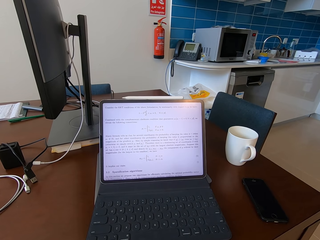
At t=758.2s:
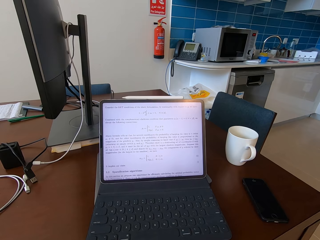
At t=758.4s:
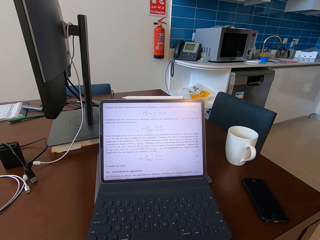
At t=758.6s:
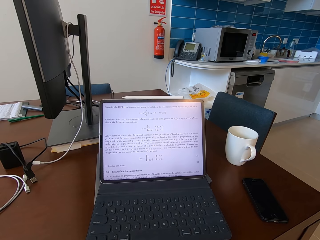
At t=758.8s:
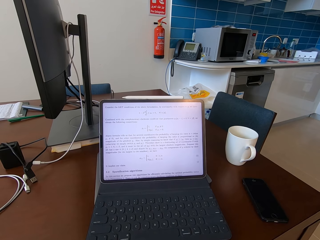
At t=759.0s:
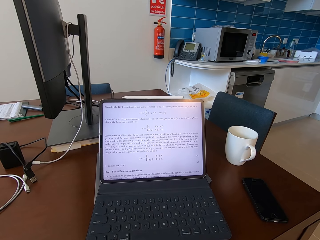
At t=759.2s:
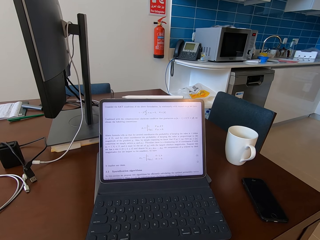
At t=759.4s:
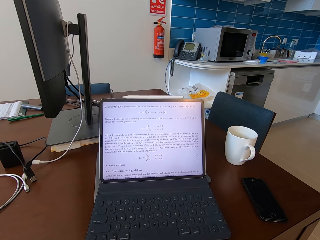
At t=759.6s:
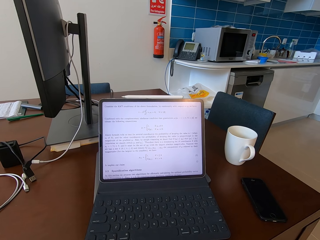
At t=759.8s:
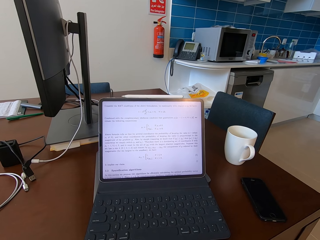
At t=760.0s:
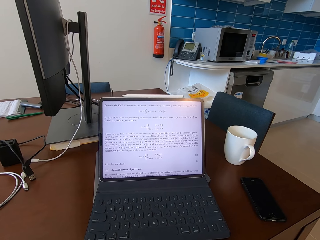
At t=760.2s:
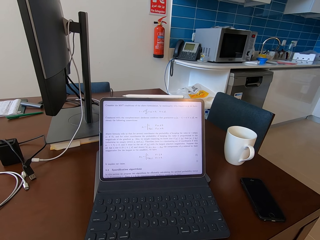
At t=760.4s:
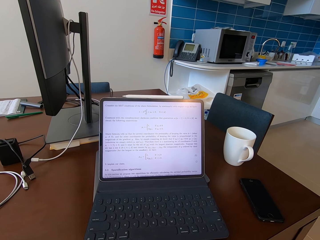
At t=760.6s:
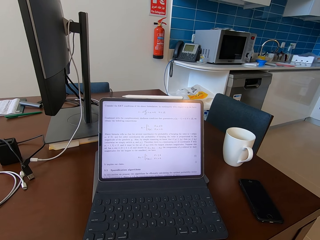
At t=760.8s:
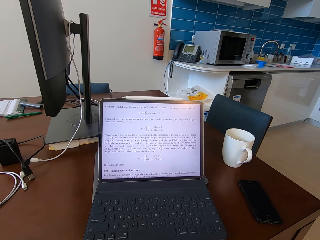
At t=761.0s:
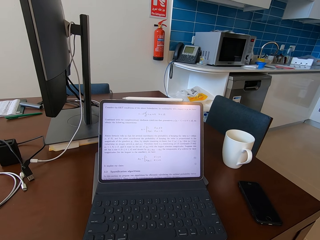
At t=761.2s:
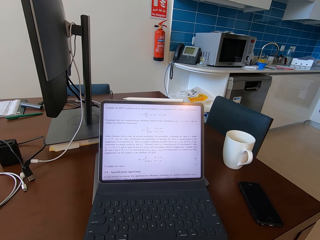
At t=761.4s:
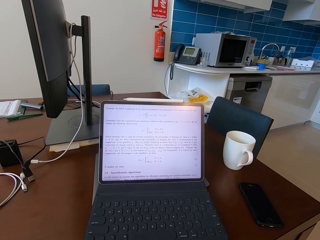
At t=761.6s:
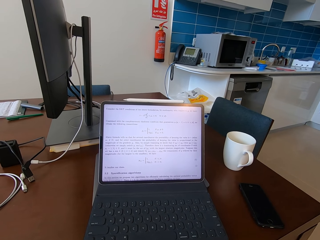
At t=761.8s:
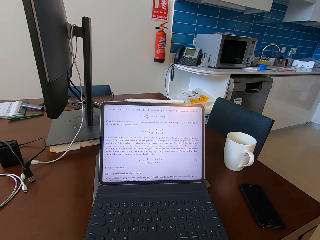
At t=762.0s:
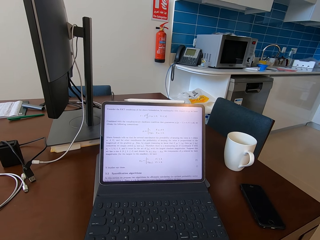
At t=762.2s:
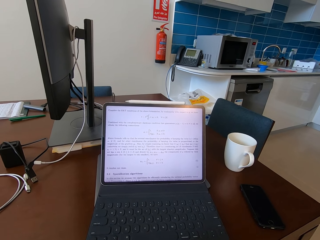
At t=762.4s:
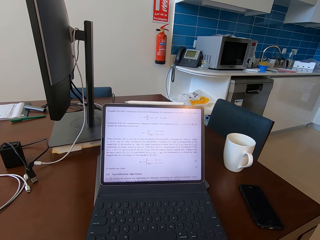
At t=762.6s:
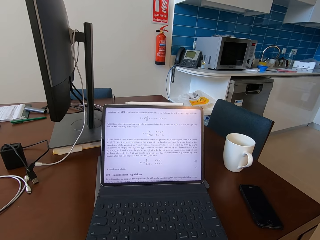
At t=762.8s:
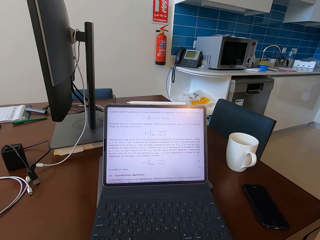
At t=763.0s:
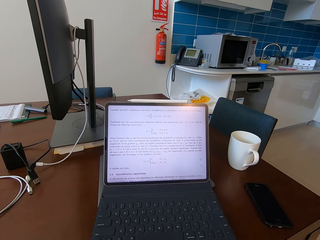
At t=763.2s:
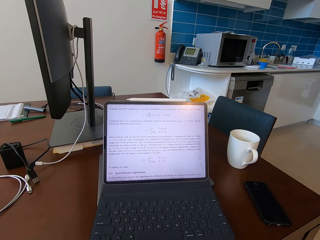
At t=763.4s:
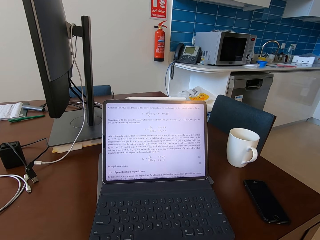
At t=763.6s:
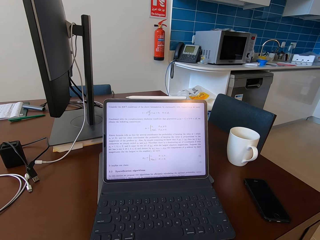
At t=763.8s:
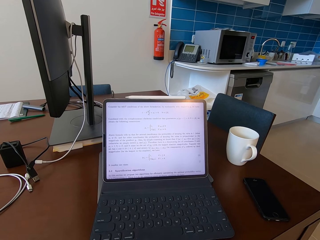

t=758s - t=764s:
The camera wearer stares at the laptop.

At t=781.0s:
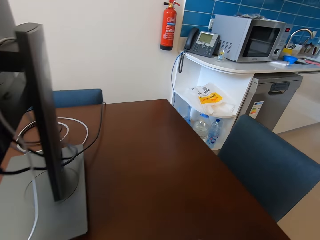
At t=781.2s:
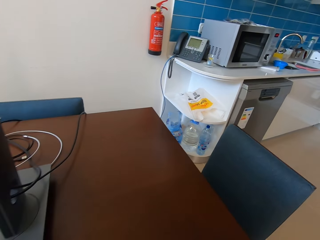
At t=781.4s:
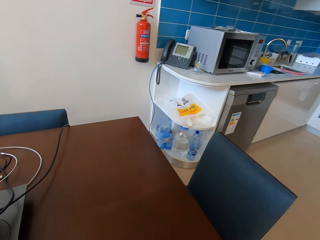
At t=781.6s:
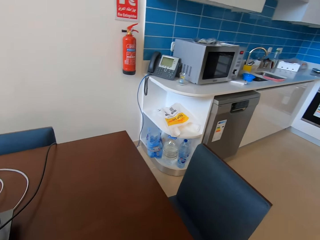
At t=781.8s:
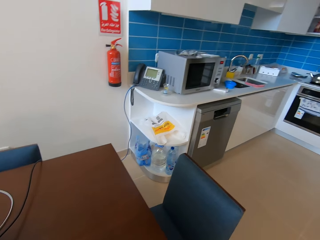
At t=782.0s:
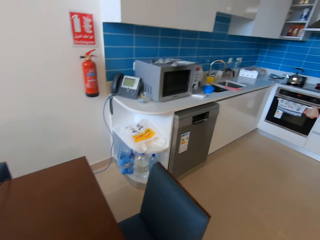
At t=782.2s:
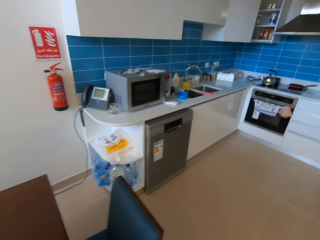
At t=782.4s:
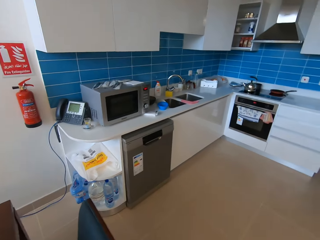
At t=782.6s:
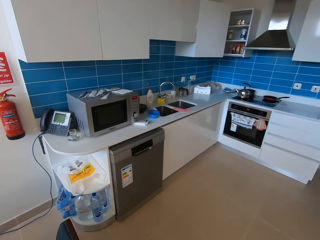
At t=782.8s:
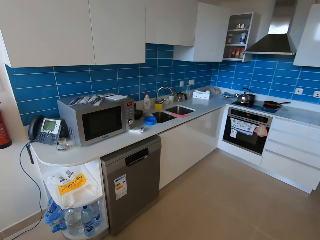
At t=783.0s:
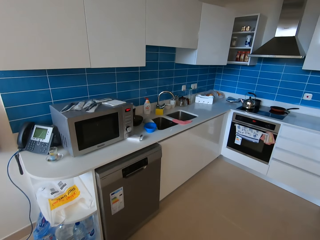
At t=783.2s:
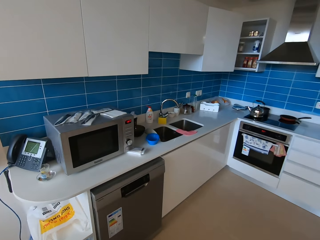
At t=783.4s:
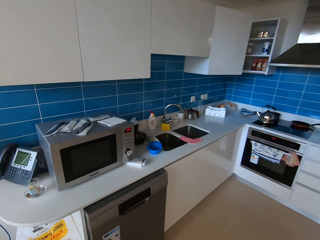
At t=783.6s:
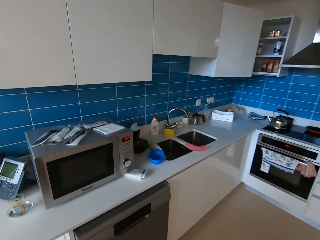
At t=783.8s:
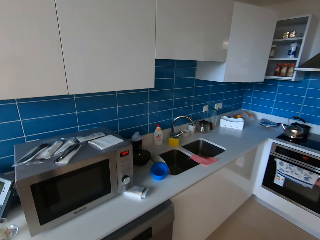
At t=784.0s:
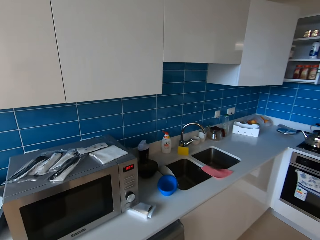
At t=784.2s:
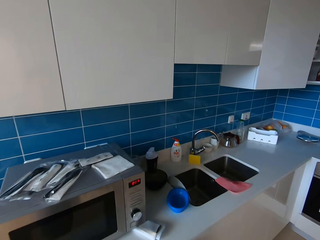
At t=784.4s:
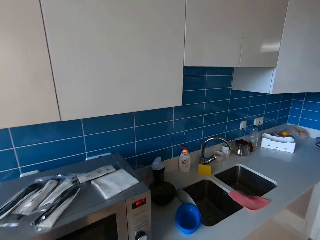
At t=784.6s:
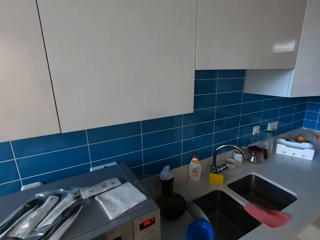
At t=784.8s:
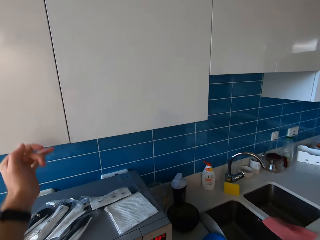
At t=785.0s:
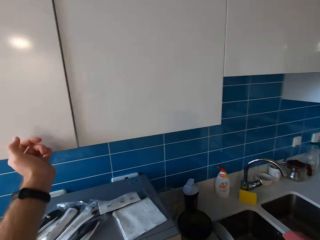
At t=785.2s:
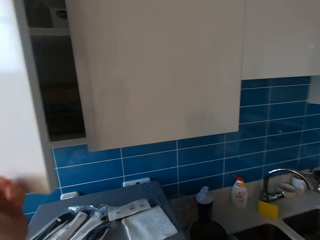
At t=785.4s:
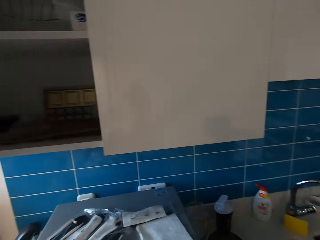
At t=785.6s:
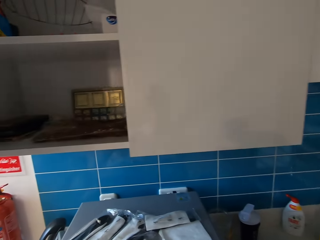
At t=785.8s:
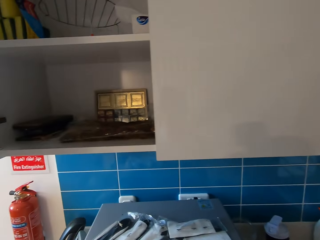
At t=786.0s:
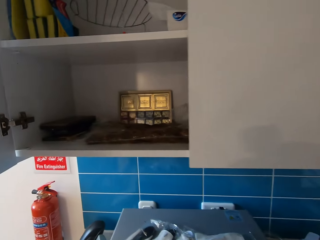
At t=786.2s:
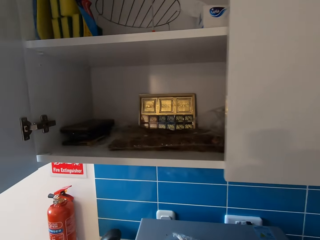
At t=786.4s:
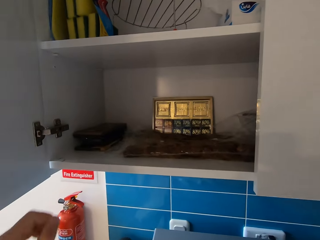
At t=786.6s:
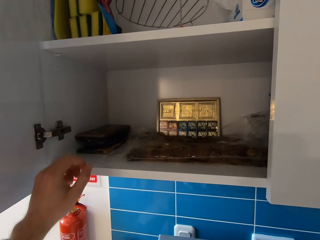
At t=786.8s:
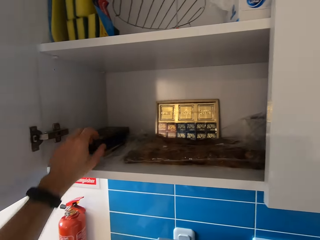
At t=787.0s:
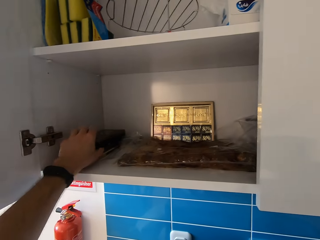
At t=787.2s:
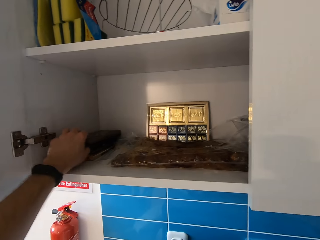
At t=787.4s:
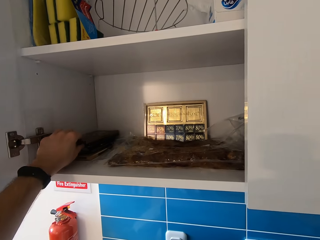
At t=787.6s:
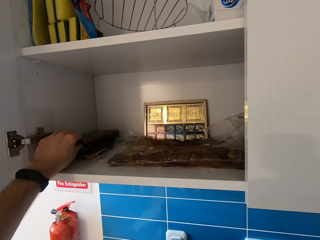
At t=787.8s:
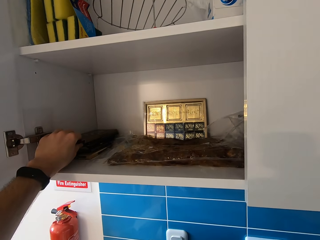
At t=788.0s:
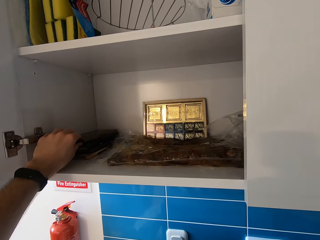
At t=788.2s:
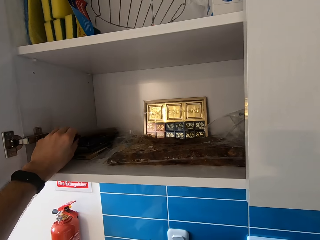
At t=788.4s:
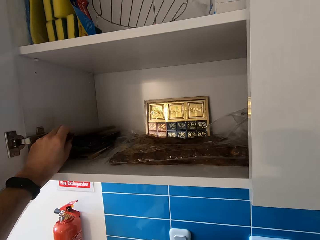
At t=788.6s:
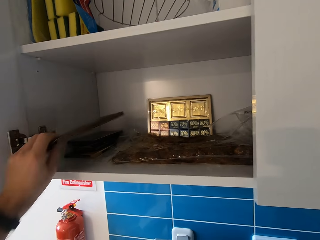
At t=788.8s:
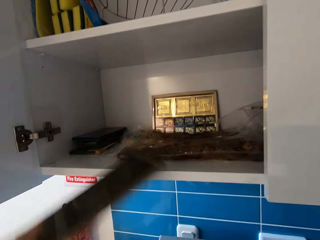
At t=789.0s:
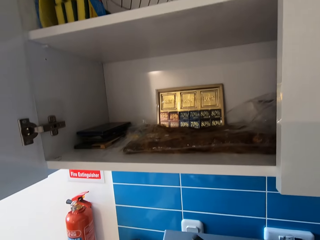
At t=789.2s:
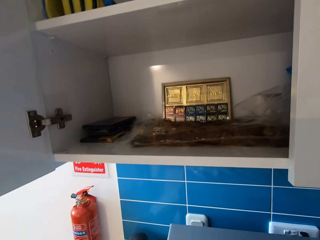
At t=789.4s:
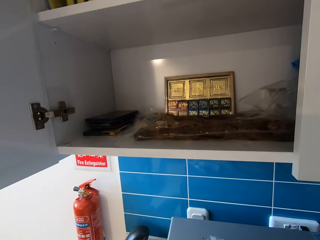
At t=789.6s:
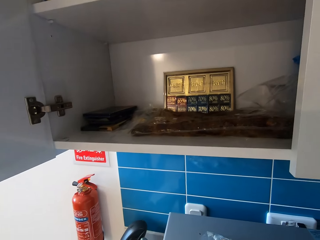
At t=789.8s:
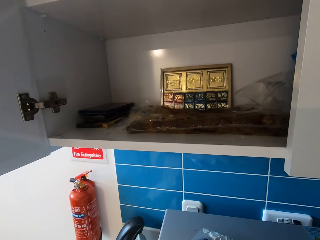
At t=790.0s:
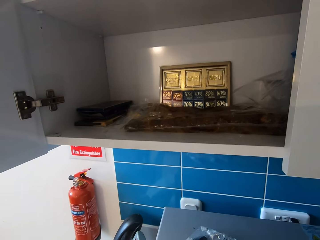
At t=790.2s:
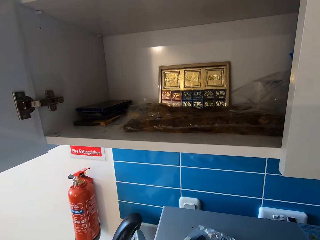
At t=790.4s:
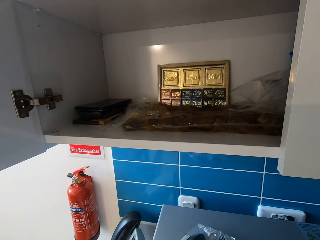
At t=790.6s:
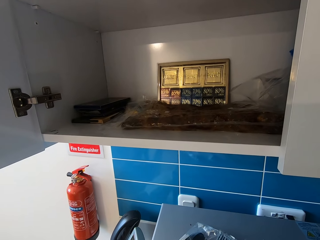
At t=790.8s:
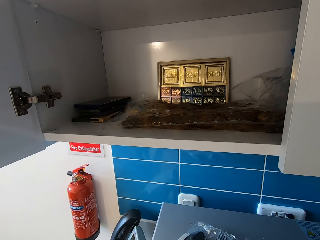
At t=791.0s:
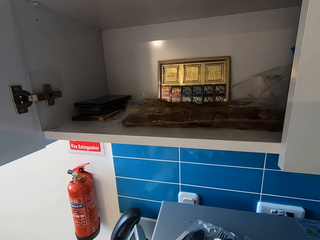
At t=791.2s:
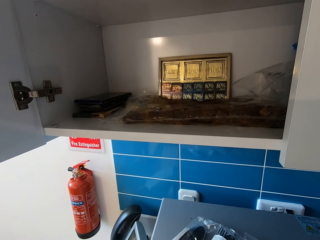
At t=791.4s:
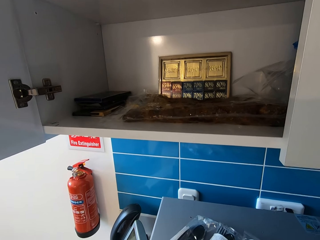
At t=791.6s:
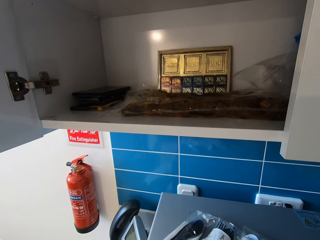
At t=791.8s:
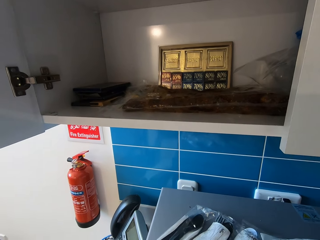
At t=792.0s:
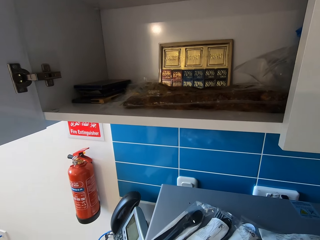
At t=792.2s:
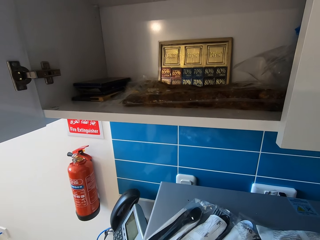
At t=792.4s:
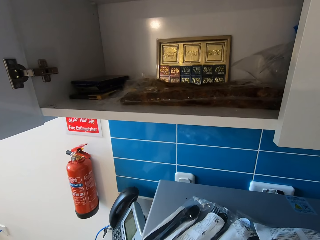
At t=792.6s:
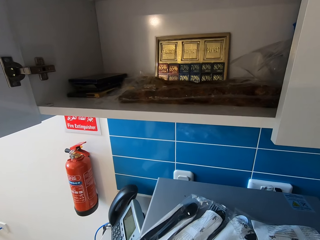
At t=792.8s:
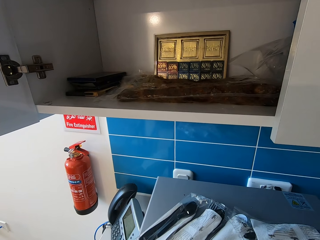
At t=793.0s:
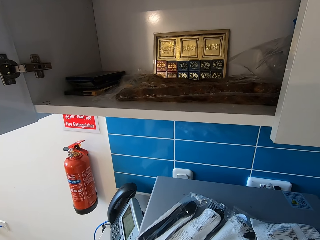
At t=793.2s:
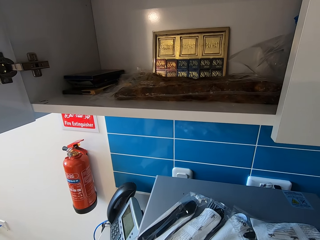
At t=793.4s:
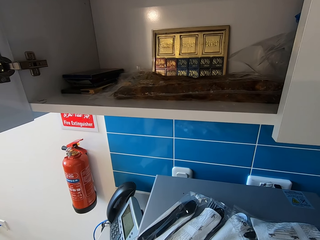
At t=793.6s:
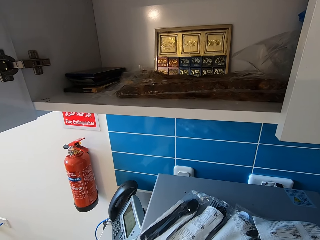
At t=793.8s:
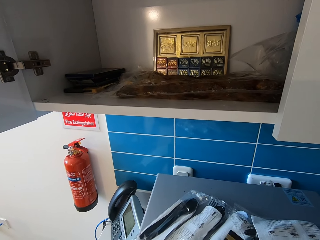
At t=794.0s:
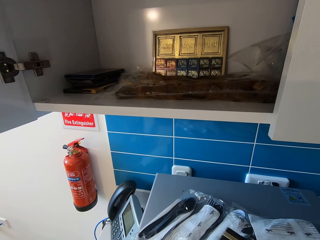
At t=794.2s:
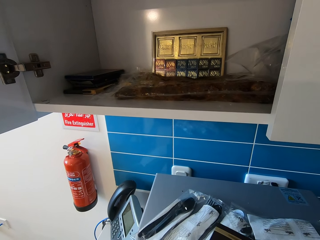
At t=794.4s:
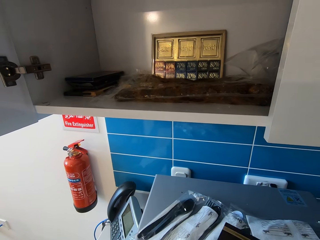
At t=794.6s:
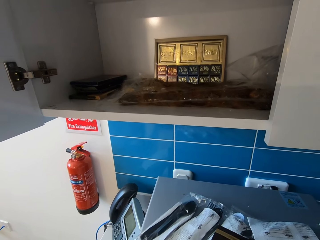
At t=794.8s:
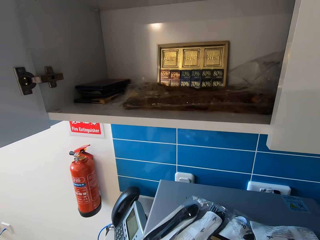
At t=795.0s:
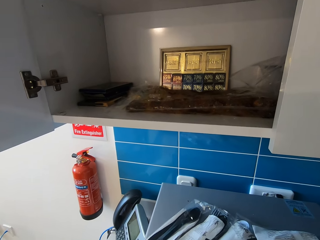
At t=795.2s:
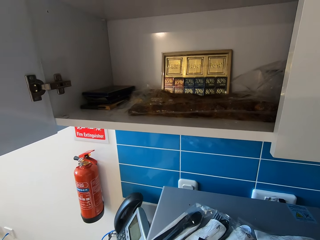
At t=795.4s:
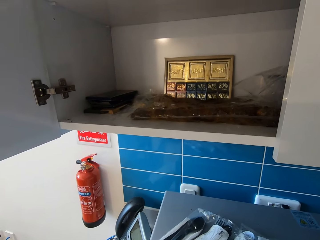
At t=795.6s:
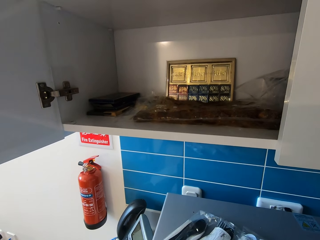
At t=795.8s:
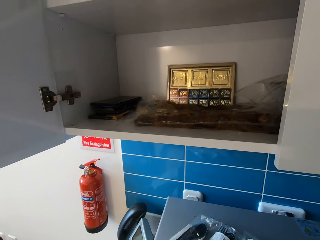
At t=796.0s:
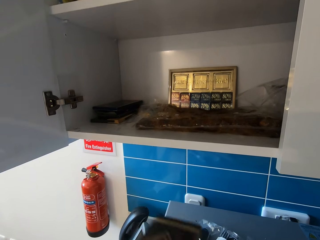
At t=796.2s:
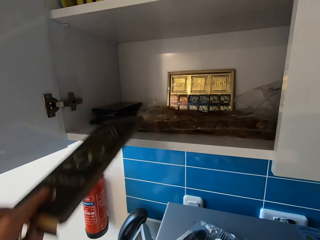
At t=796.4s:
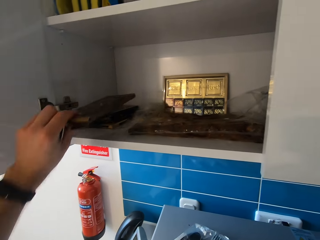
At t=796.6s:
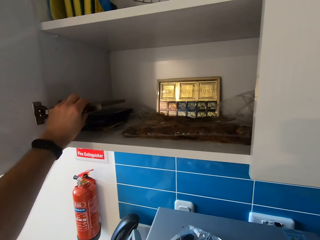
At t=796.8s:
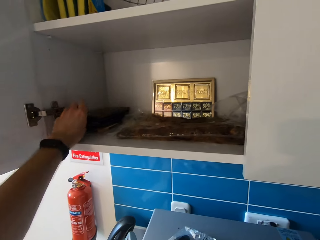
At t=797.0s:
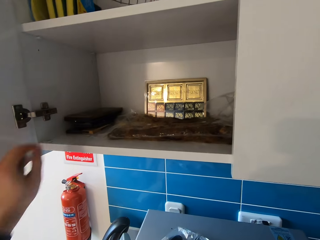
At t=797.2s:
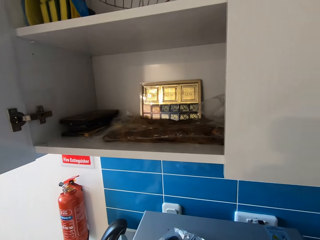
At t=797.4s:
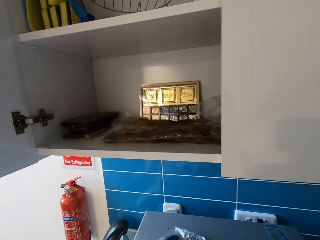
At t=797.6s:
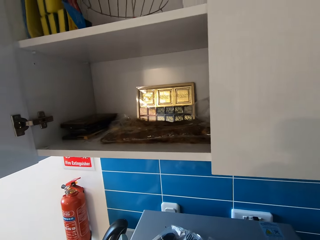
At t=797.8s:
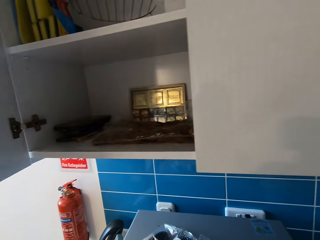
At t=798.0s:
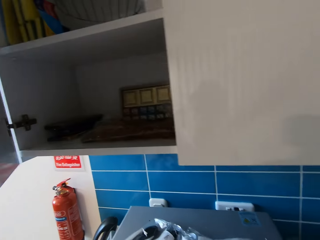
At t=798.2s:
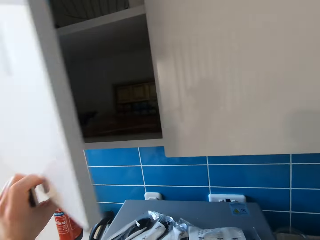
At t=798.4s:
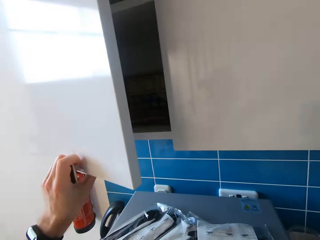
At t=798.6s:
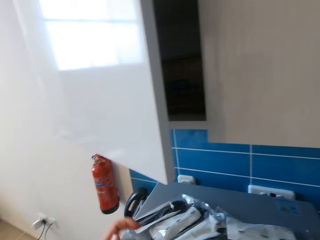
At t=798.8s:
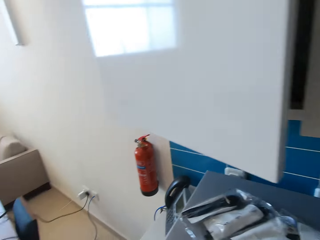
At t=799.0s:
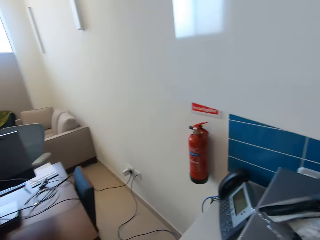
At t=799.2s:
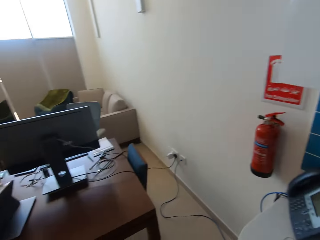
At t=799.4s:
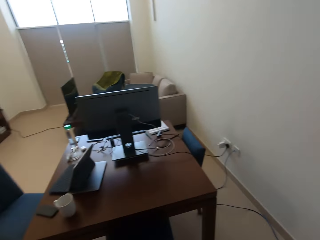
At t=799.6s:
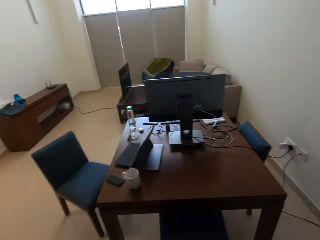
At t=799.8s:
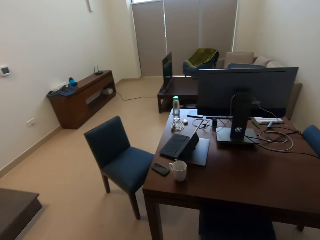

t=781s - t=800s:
The camera wearer stands from his seat. He walks towards the pantry area. He opens the kitchen cabinet. He takes out a packet of something from the cabinet. He puts the packet of something in the cabinet. He closes the cabinet door.
